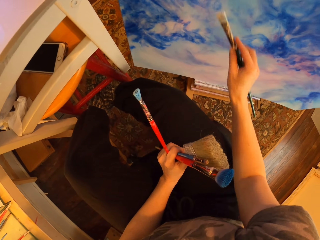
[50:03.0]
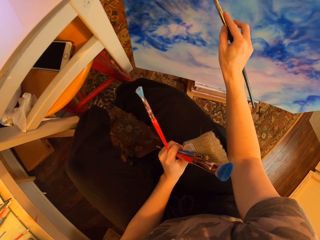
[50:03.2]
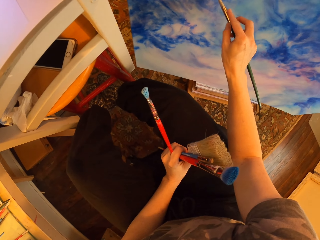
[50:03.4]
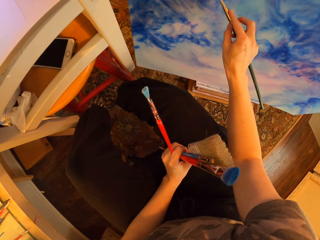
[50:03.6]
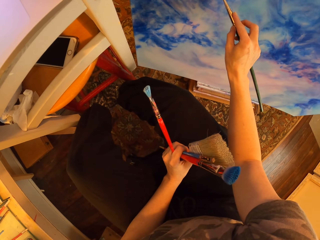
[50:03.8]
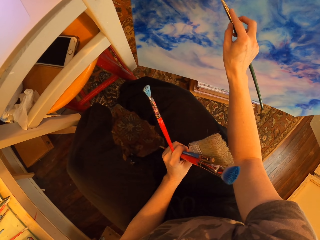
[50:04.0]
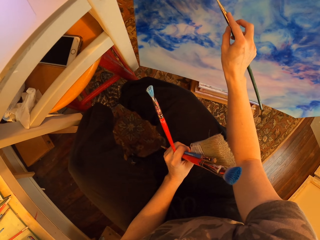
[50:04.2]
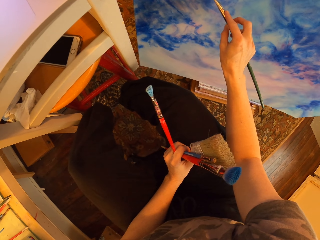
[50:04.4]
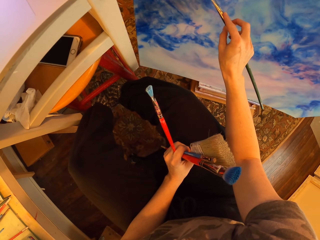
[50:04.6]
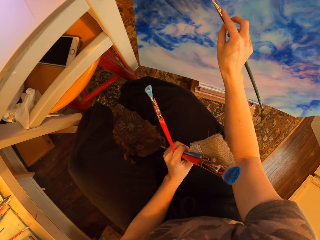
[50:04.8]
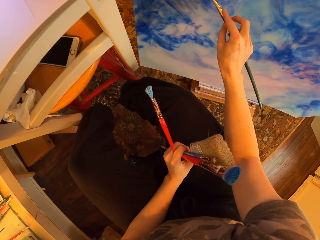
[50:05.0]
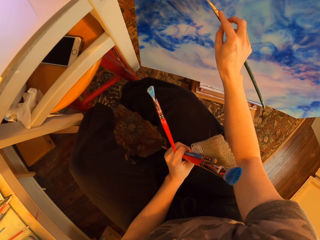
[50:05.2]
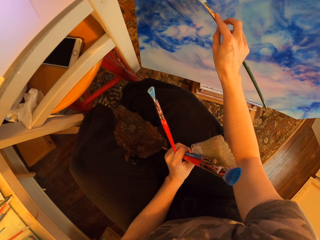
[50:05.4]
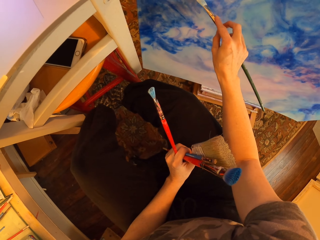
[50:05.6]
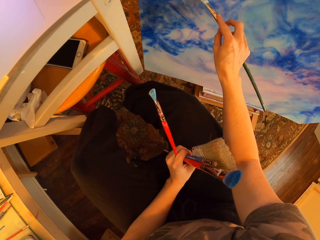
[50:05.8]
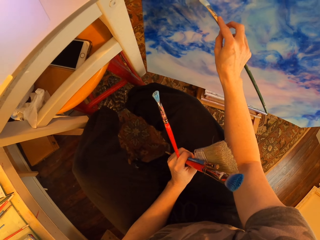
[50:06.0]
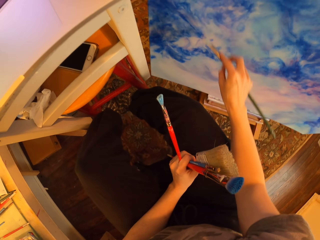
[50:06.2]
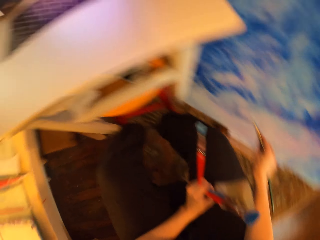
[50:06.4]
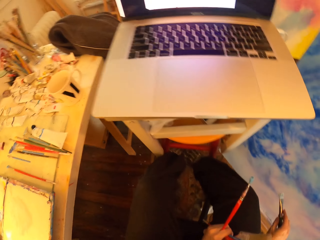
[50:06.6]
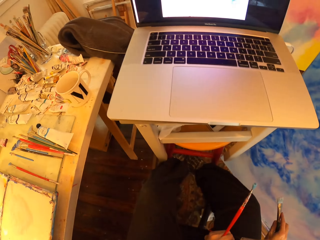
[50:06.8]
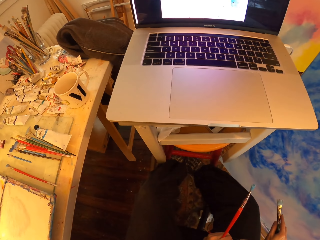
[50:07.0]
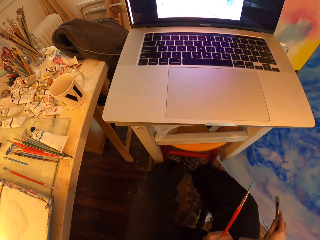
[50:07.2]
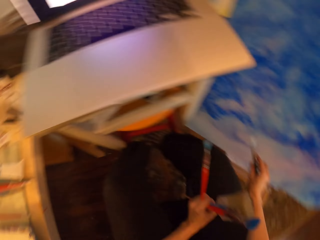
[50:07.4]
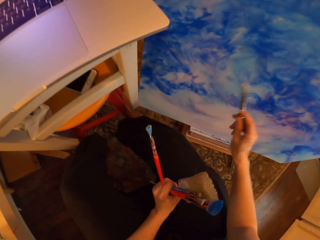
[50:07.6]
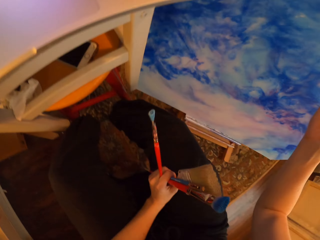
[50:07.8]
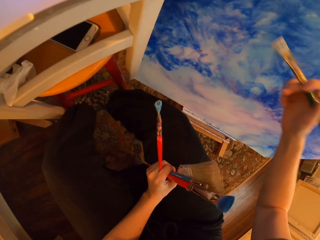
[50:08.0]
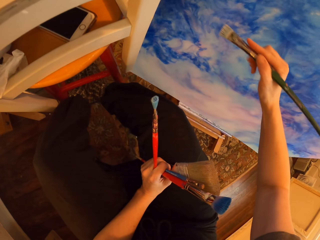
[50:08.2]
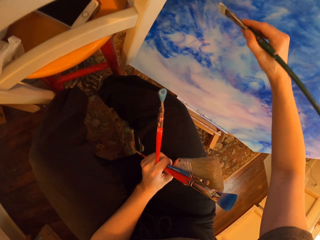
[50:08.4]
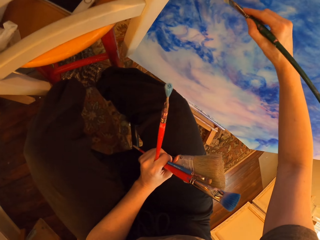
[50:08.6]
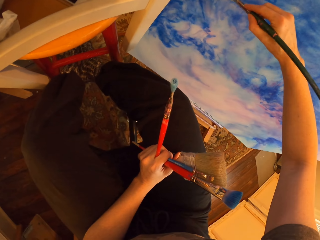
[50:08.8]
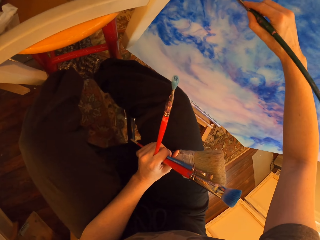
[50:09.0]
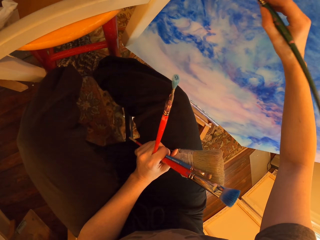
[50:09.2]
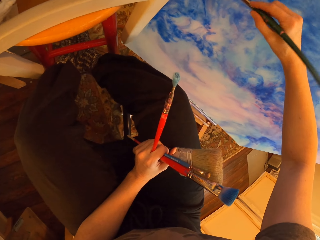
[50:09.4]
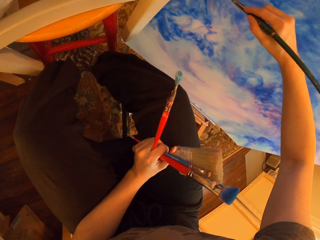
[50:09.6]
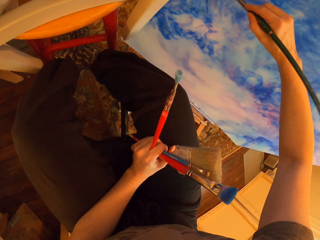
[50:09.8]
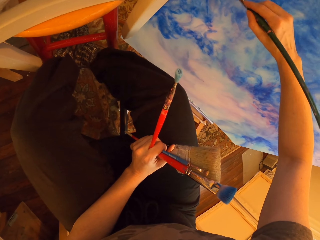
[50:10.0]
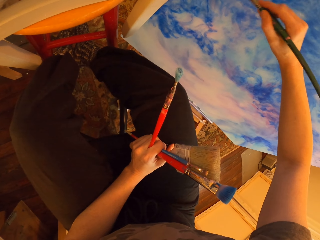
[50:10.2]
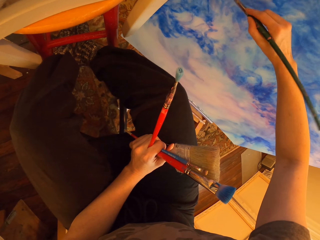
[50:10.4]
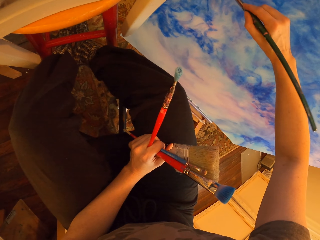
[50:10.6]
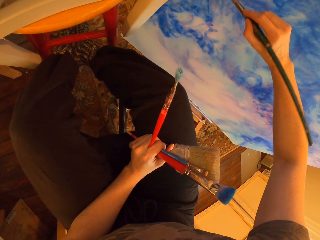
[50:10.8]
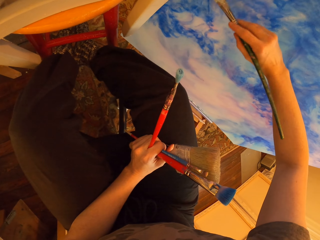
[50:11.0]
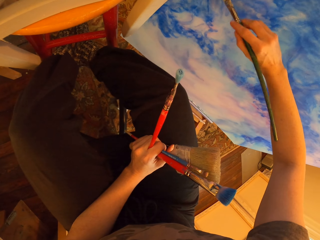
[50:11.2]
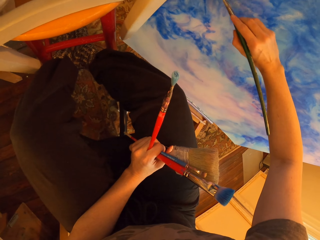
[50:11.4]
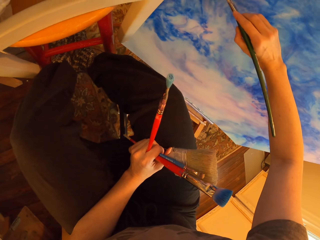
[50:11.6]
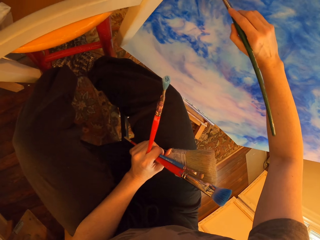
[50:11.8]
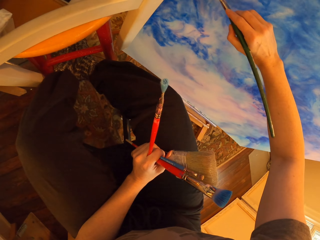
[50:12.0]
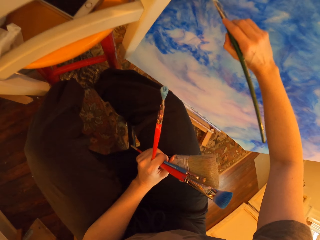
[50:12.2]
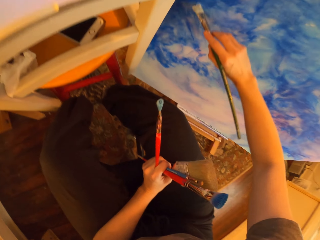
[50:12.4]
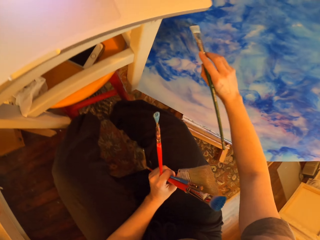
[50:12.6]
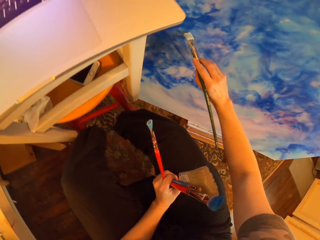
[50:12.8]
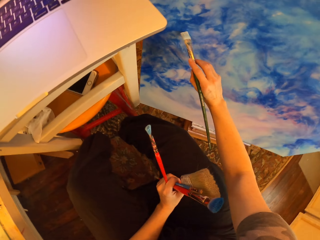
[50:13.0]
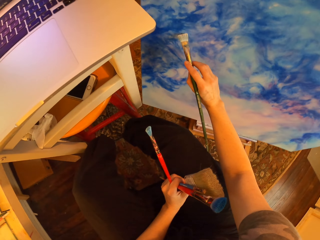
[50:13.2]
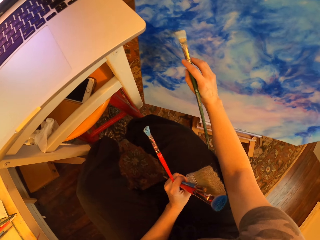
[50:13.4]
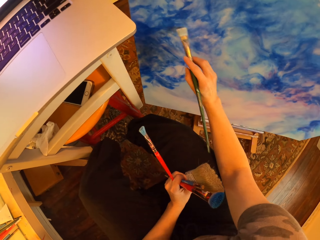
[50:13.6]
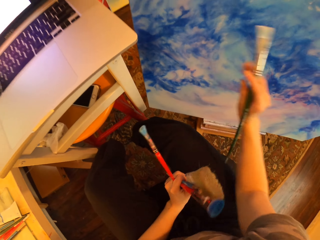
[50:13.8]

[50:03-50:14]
The camera wearer paints a board. They turn to the side. They stare at the laptop and hold brushes. They paint on the canvas with an art brush and hold the brushes. They turn to the side.

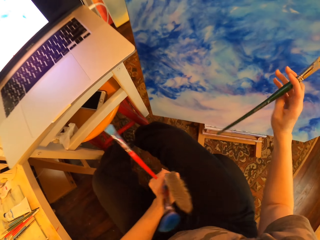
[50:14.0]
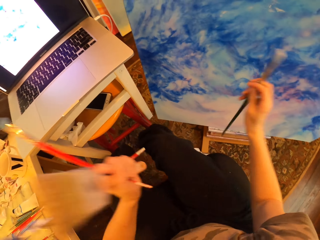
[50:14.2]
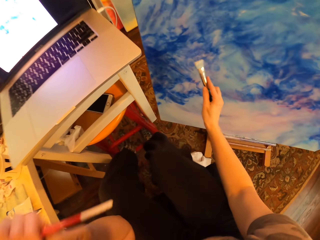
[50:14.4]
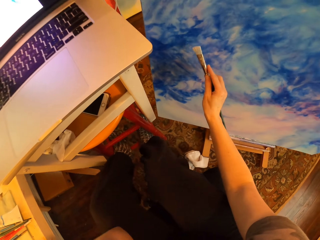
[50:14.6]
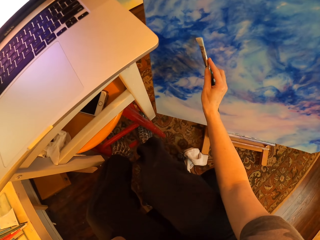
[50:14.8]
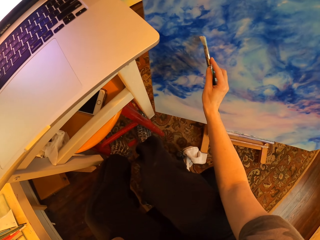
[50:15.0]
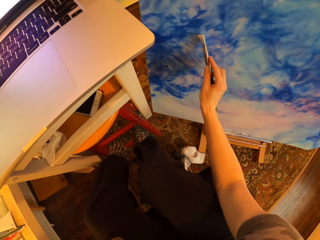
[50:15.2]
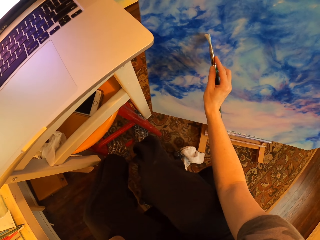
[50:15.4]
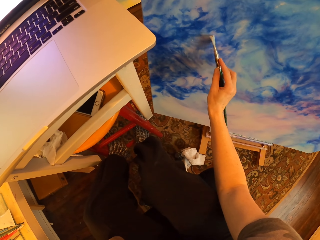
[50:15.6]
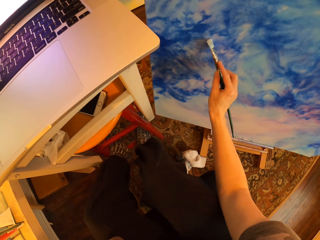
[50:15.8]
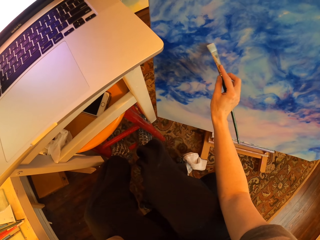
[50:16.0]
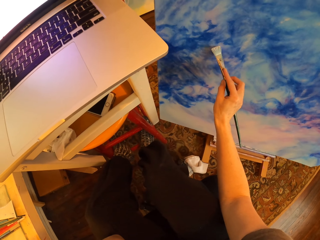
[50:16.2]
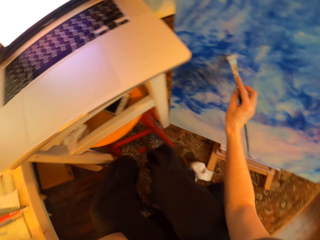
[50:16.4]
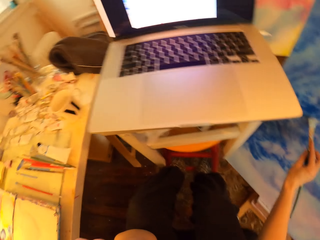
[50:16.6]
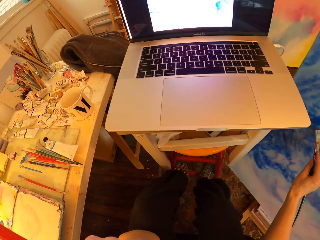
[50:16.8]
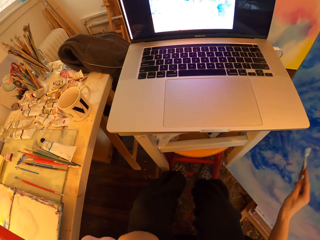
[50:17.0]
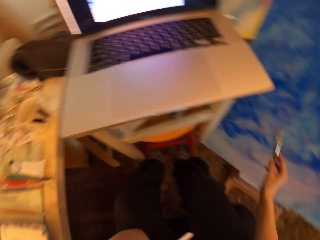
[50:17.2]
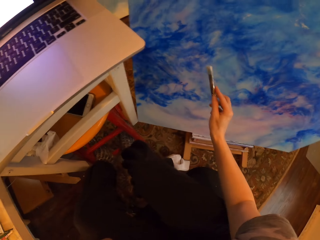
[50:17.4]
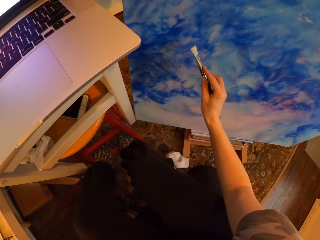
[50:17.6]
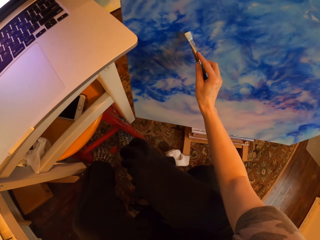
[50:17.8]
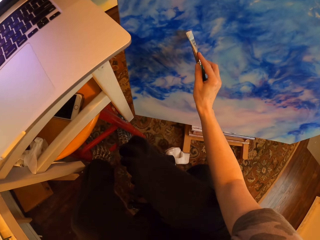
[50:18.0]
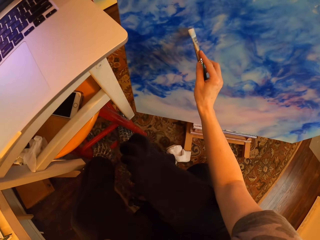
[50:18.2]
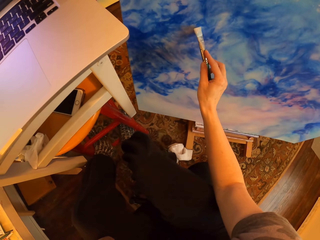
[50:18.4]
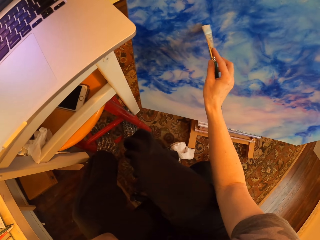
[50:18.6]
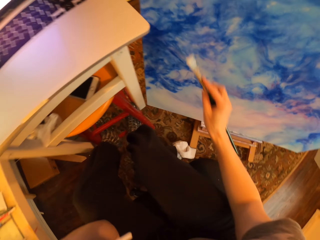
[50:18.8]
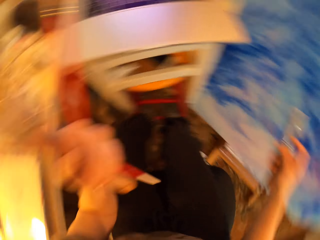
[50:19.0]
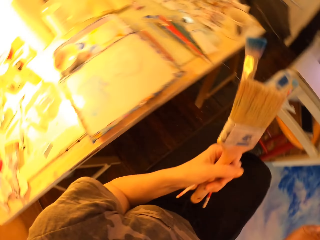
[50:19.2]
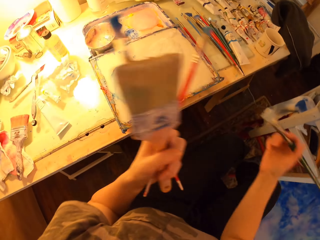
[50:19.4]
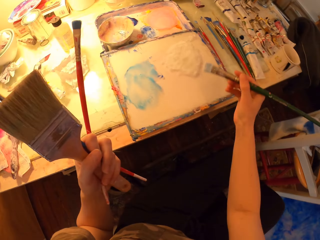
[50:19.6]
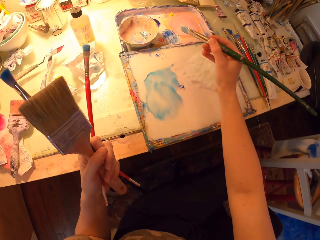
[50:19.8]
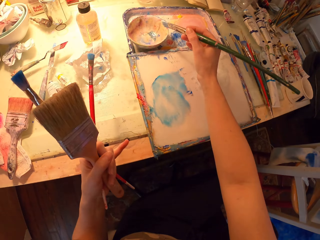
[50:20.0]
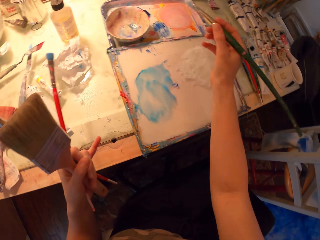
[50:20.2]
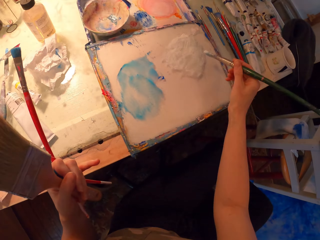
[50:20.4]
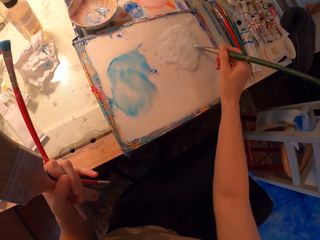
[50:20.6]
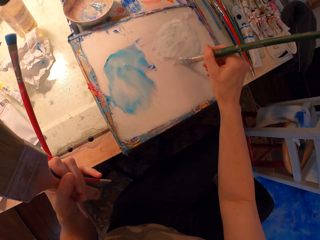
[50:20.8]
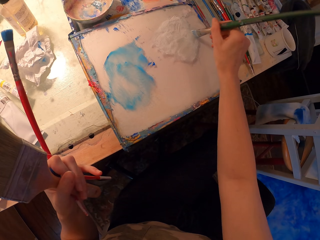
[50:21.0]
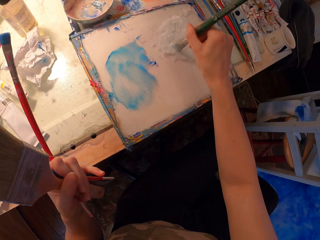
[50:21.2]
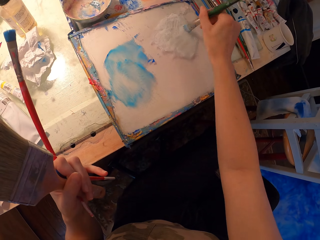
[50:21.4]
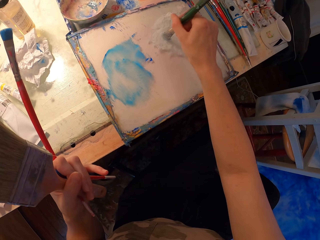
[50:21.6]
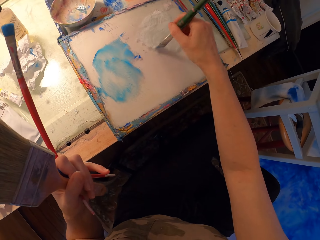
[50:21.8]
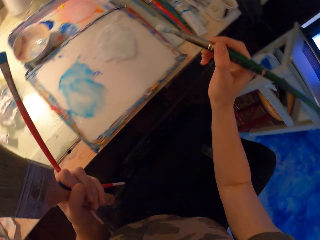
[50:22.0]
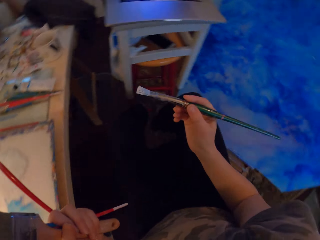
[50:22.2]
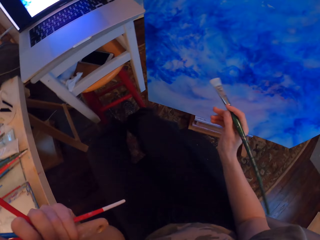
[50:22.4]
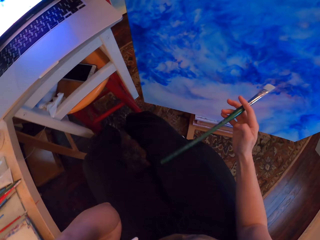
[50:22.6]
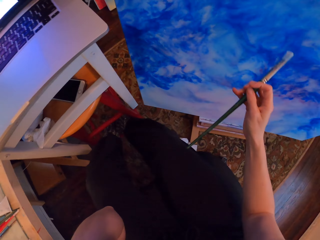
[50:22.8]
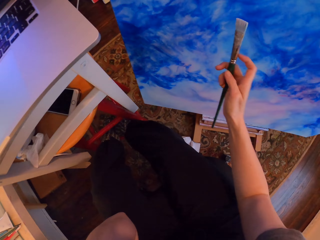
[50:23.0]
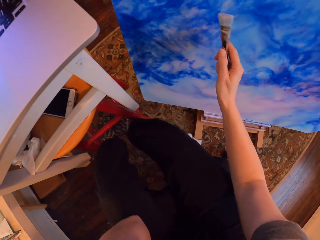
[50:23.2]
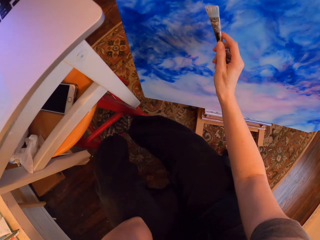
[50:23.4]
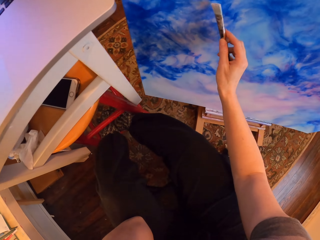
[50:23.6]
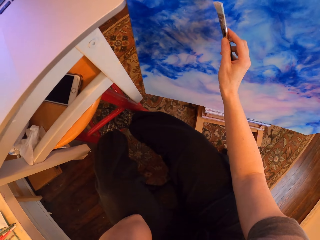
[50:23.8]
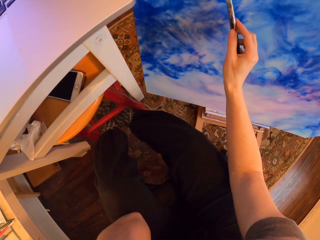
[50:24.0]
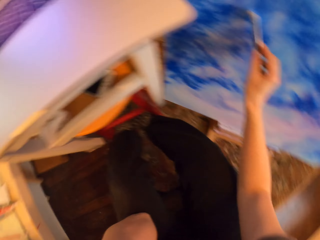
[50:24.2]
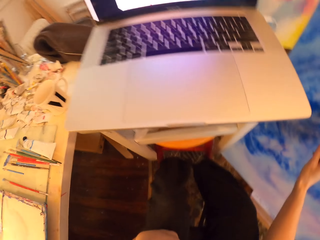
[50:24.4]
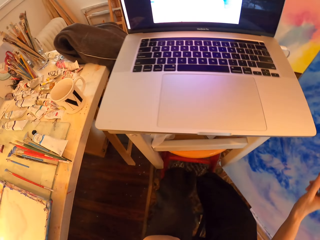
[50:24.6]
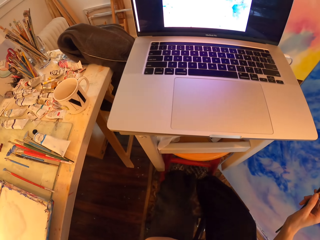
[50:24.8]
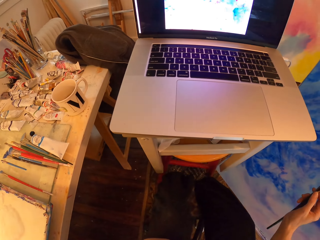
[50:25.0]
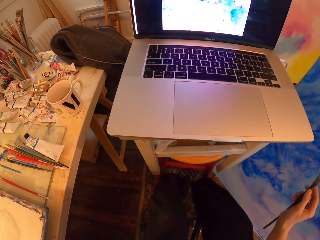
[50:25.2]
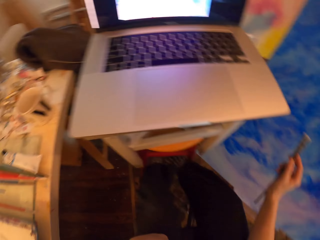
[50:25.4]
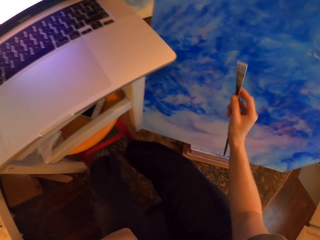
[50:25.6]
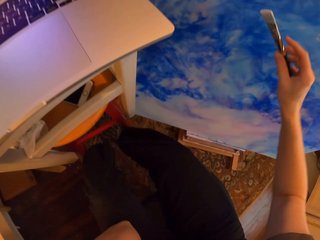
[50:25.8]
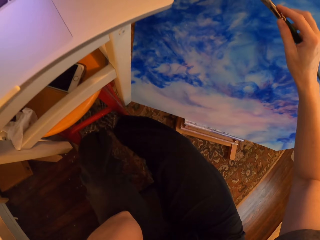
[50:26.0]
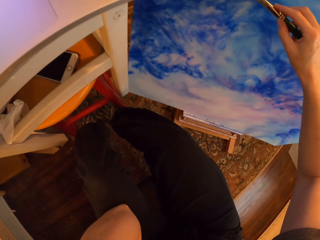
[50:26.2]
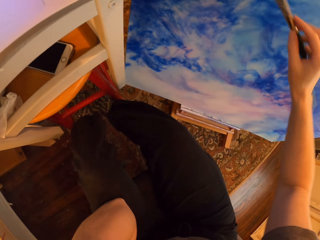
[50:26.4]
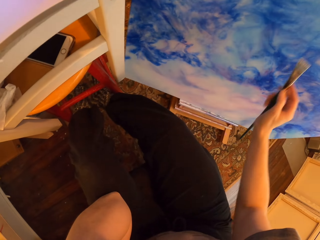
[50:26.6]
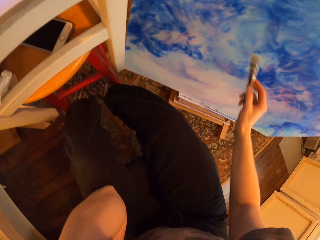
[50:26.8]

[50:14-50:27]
The camera wearer paints a board and turns to the side. They paint on the canvas with an art brush. They turn to the side and stare at the laptop. They hold the paint brush. They paint on the canvas with the art brush. They turn to the side with brushes. They rub the art brush in white paint and hold the brushes. They dip the paint brush in the paint. They turn to the side with the brushes. They hold the art brush in position. They turn to the side. They stare at the laptop. They paint on the canvas with the art brush. They hold the paint brush.
